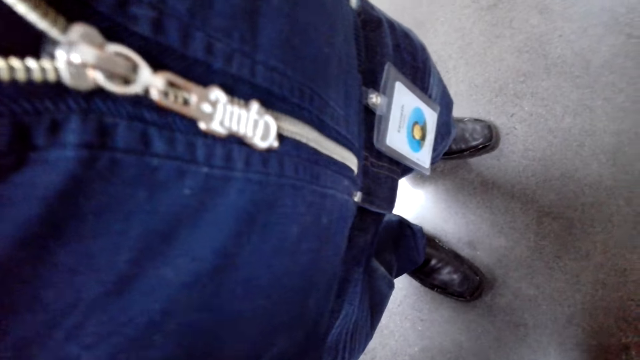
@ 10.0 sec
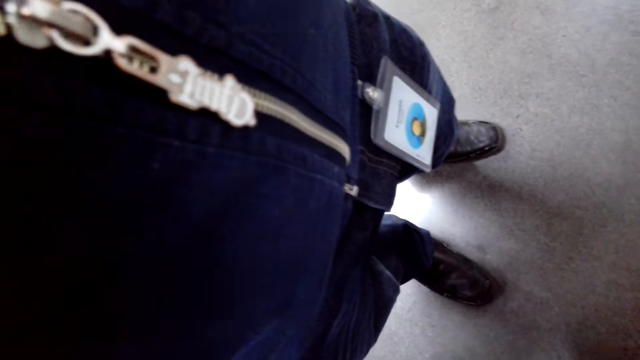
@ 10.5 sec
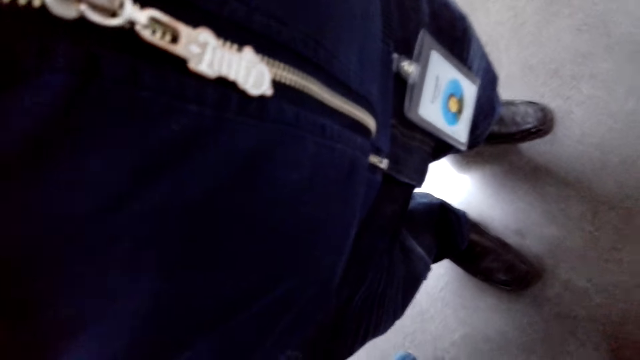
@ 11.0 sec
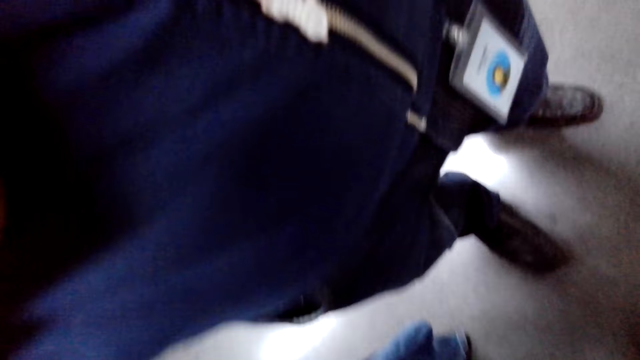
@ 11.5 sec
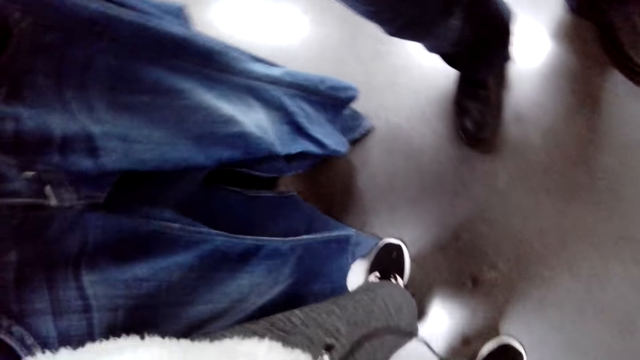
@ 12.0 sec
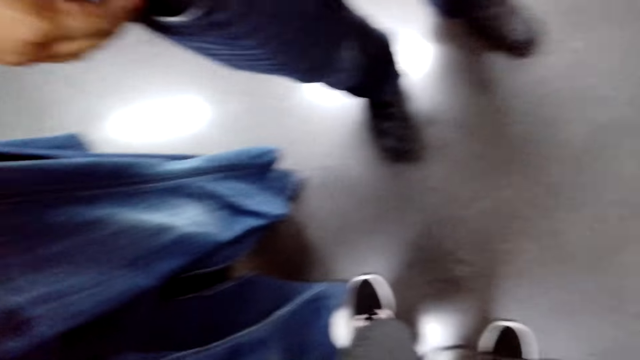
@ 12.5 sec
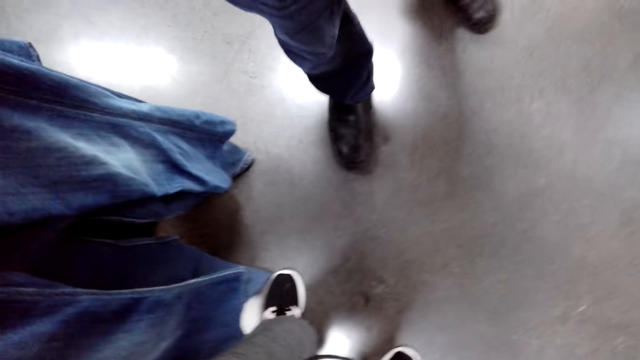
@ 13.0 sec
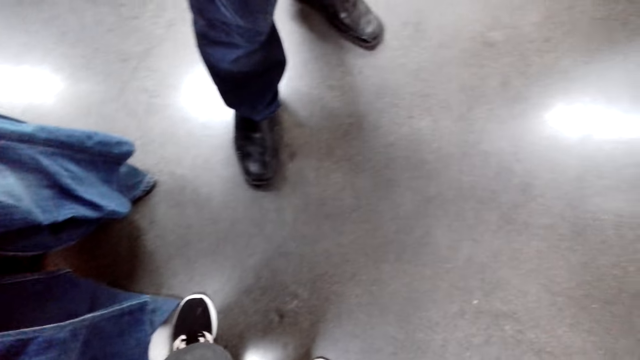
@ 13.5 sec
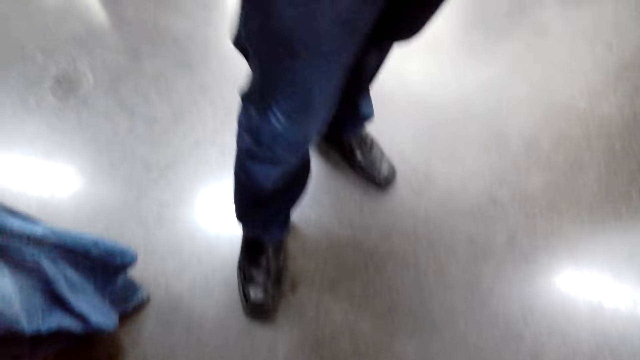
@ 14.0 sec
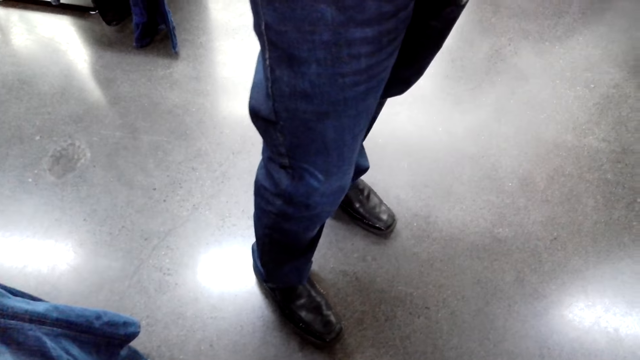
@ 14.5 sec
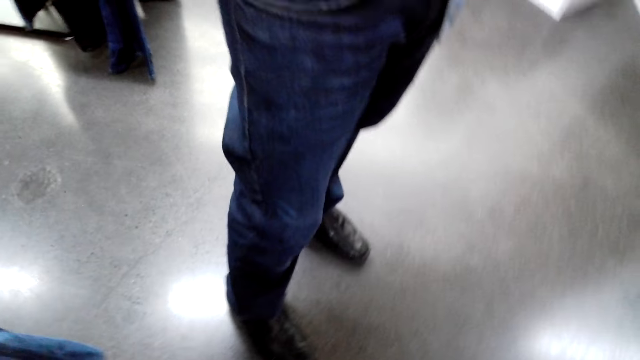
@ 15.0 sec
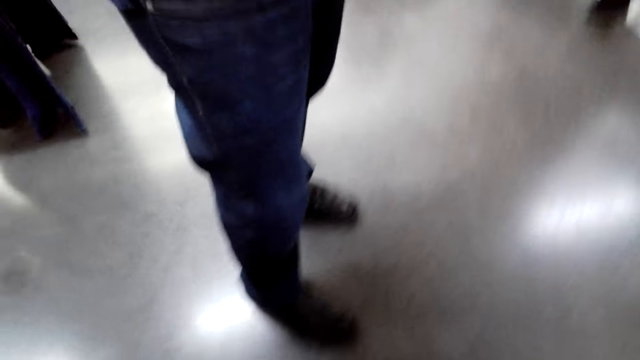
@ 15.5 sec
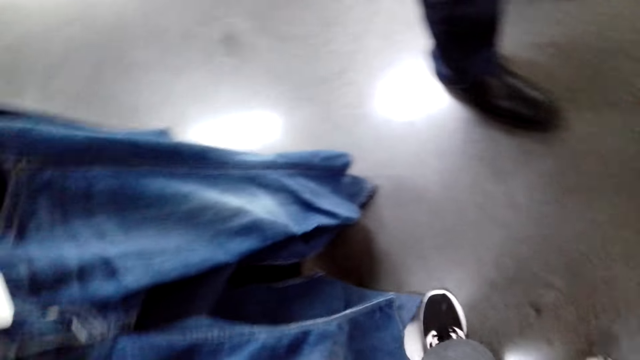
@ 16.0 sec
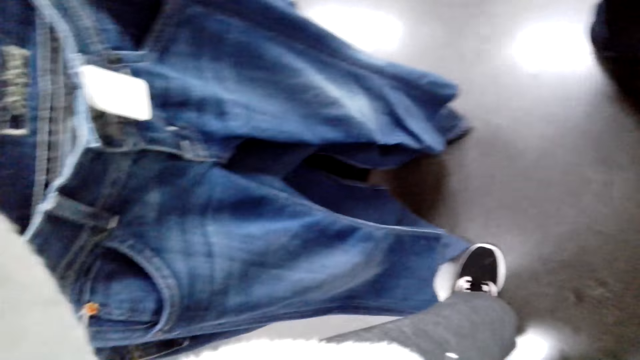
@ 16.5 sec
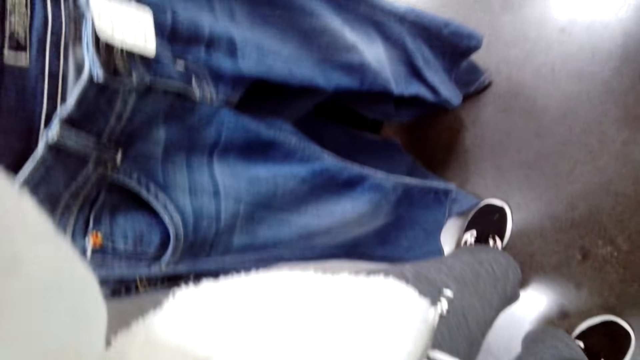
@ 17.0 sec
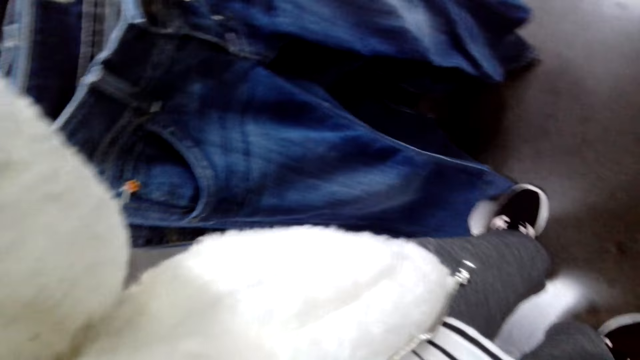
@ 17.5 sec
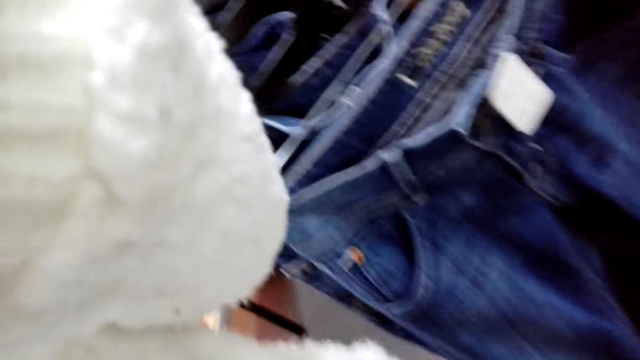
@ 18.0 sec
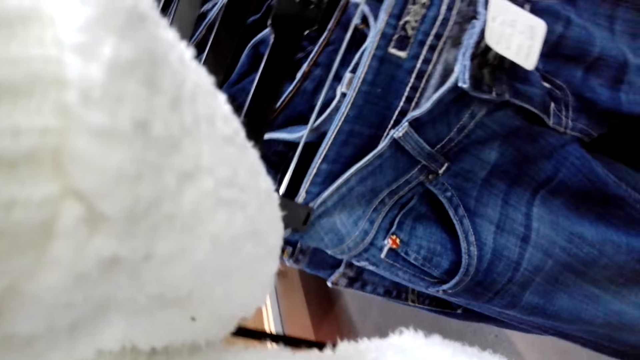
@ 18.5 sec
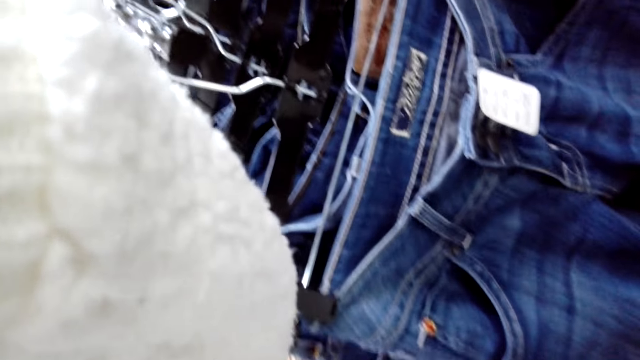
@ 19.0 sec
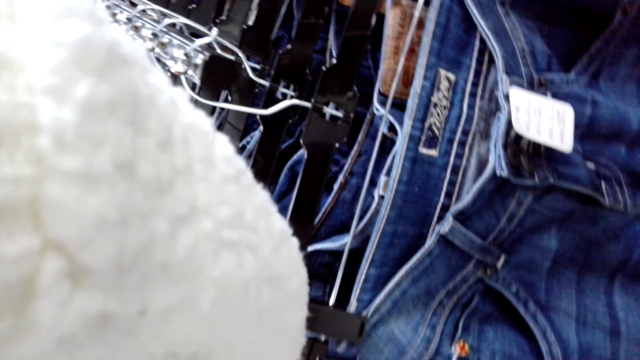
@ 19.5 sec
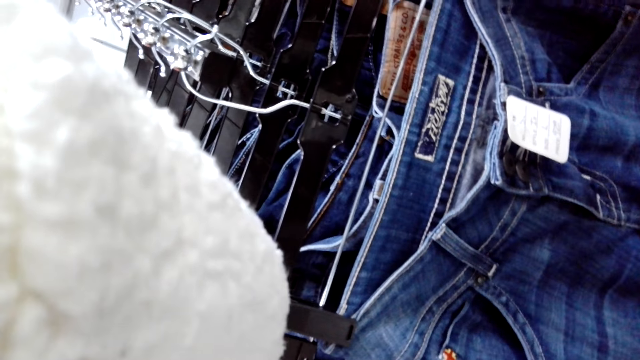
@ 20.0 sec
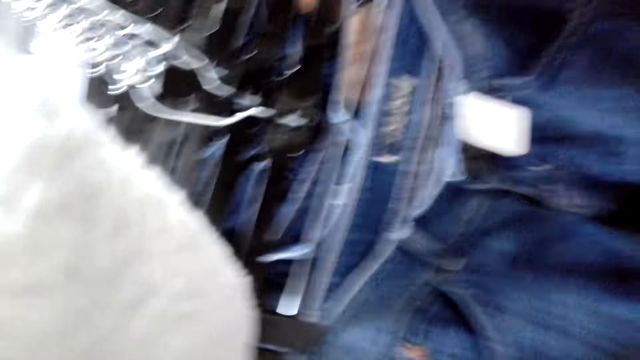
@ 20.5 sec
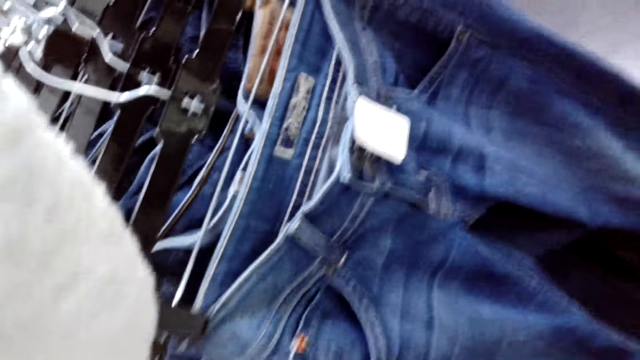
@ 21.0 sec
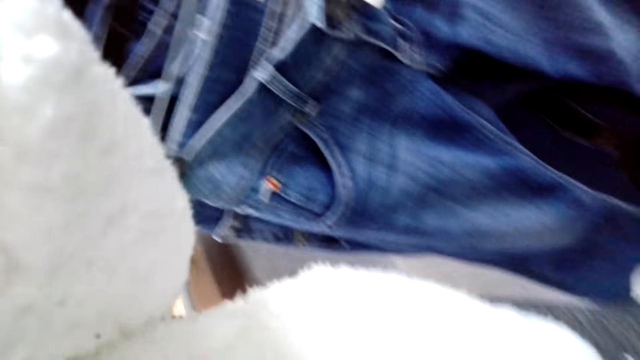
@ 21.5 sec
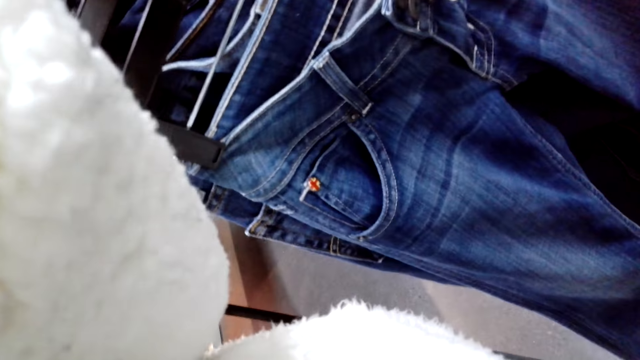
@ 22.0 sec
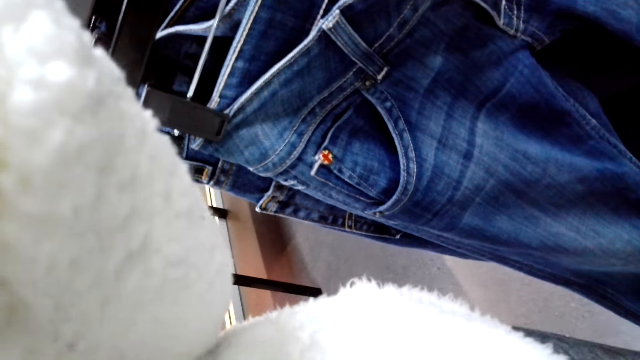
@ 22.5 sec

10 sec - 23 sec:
A person stands in the shop. The camera wearer looks around. They align a camera. They look at the jeans.

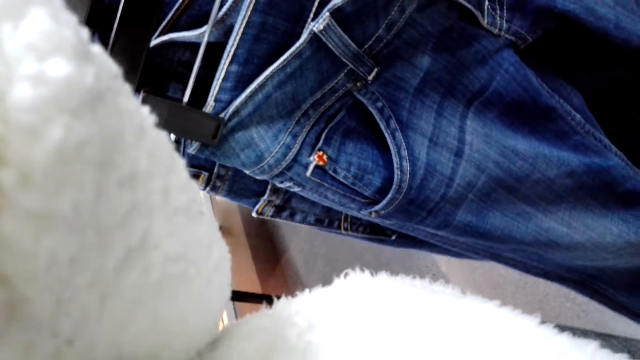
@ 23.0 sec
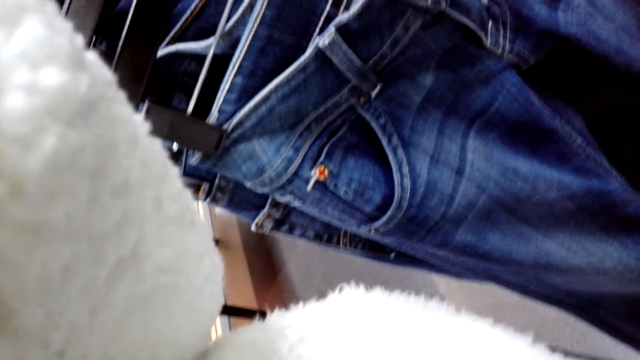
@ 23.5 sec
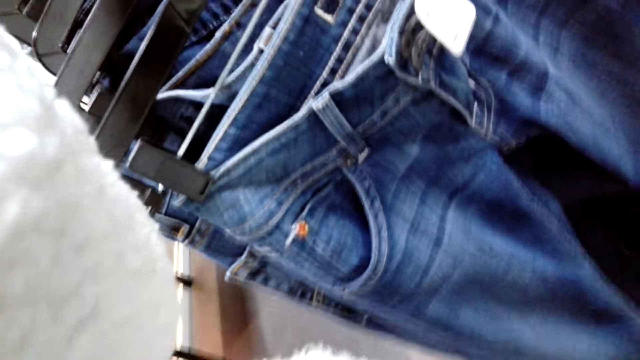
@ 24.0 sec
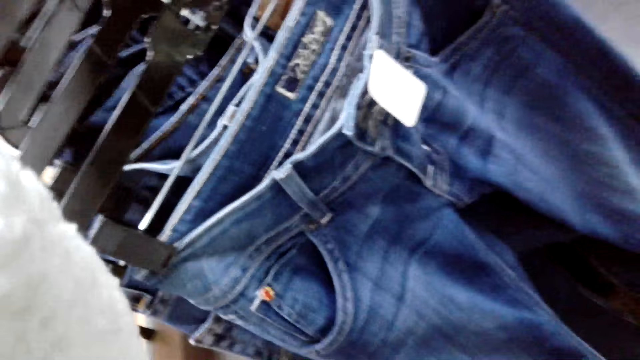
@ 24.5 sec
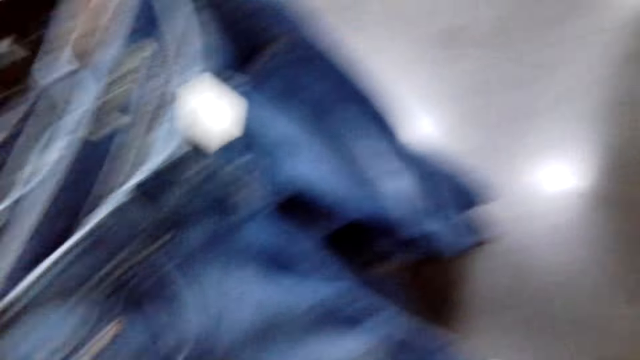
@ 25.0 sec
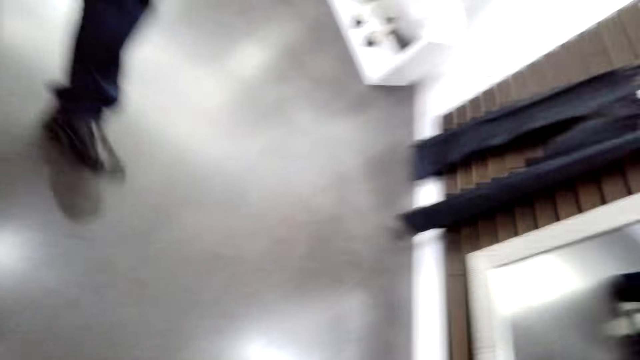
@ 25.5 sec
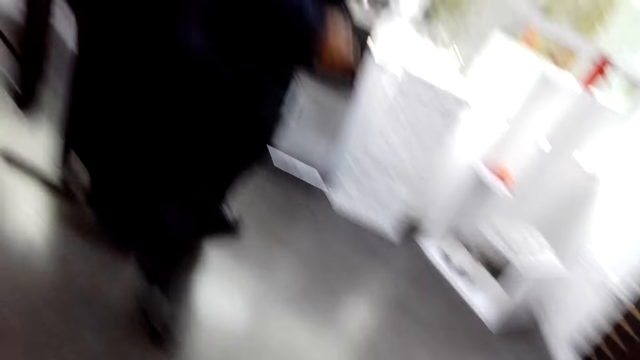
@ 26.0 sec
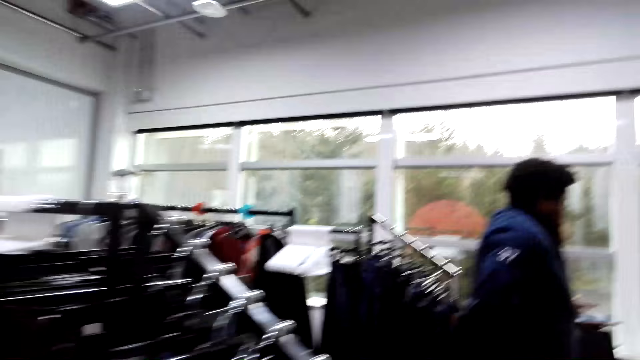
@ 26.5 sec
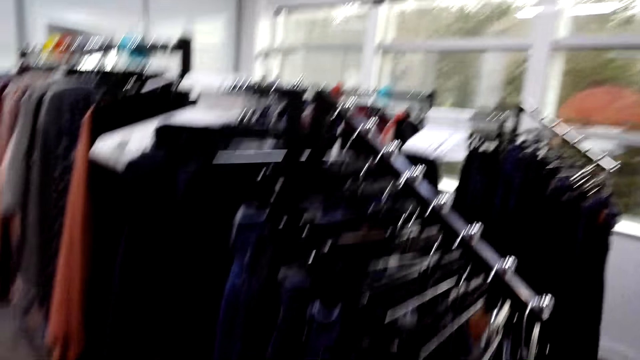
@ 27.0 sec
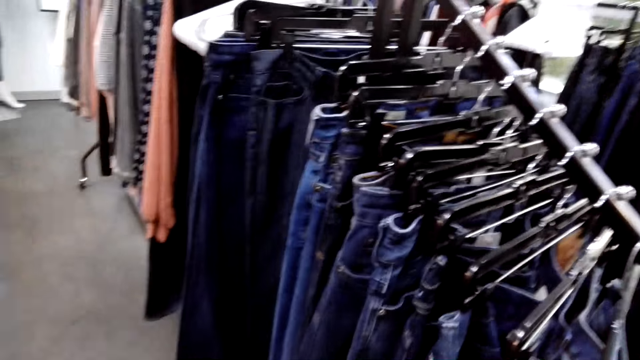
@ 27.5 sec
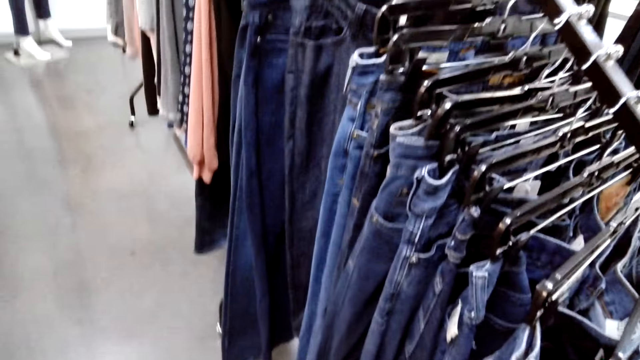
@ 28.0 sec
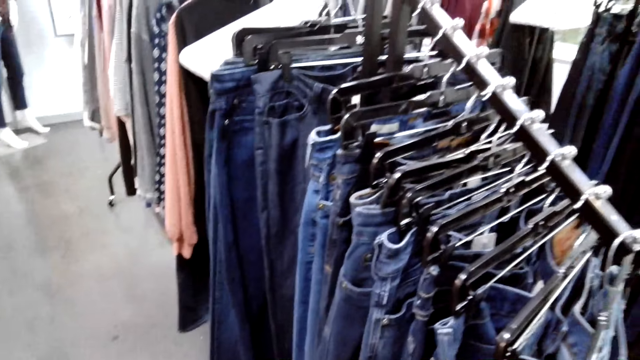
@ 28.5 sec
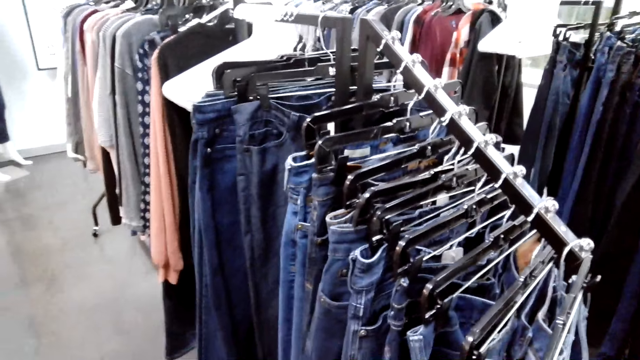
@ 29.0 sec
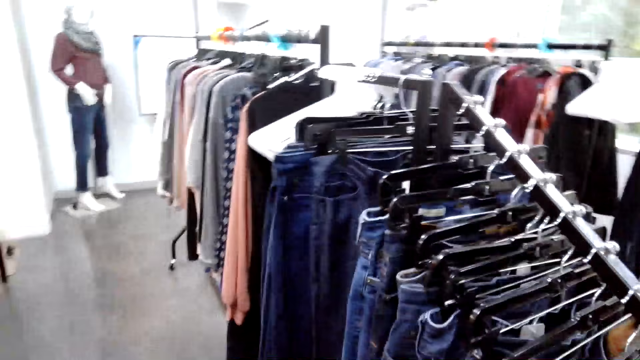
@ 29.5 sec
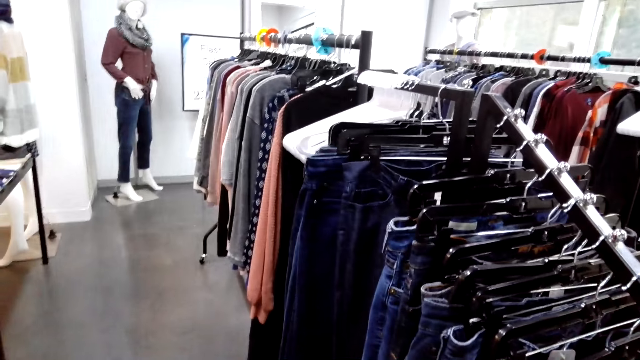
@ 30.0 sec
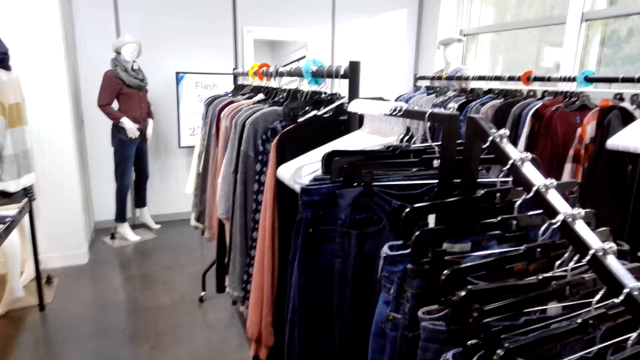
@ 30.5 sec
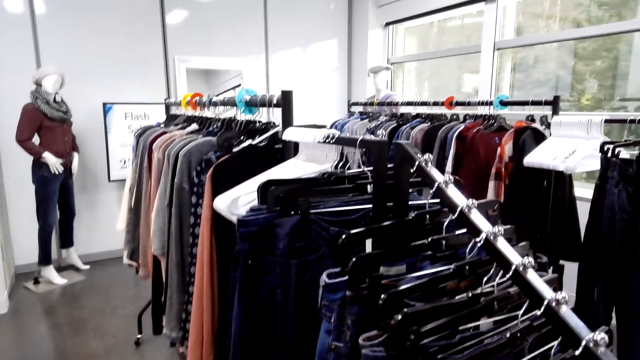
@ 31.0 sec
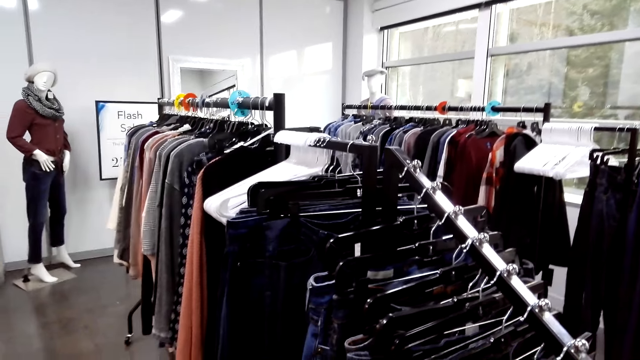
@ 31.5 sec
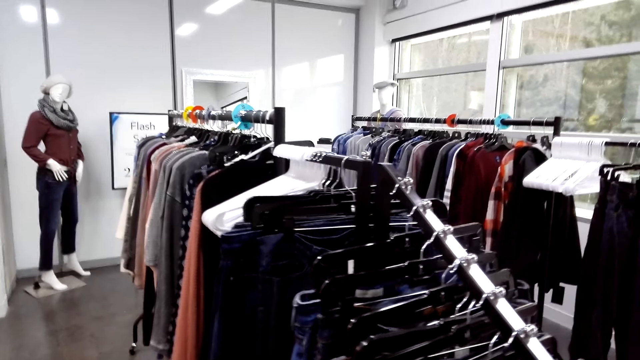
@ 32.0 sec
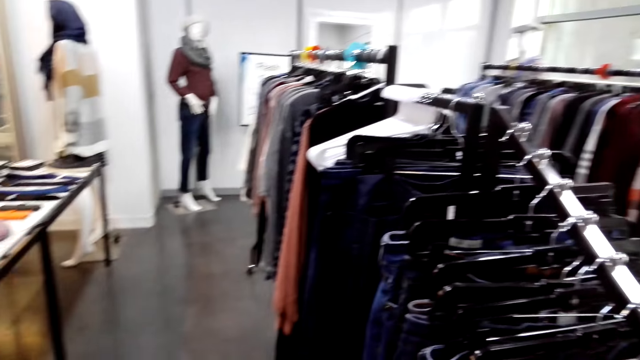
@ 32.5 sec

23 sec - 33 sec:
The camera wearer looks around.
